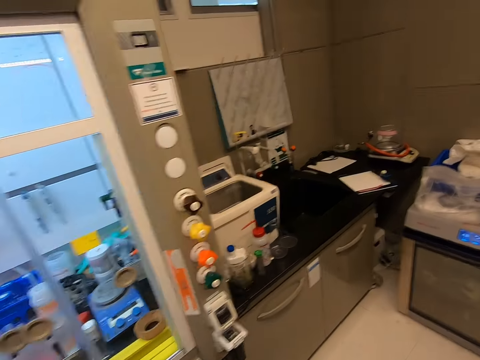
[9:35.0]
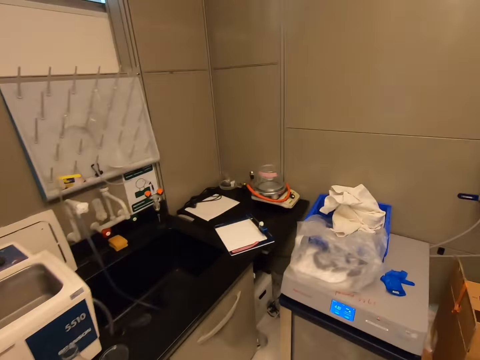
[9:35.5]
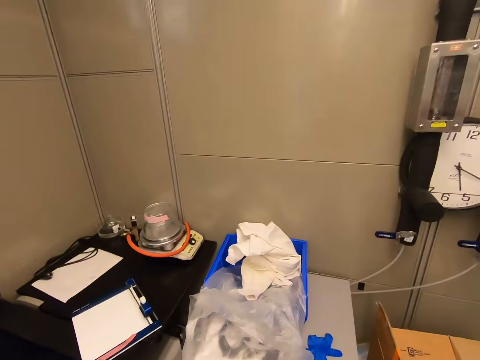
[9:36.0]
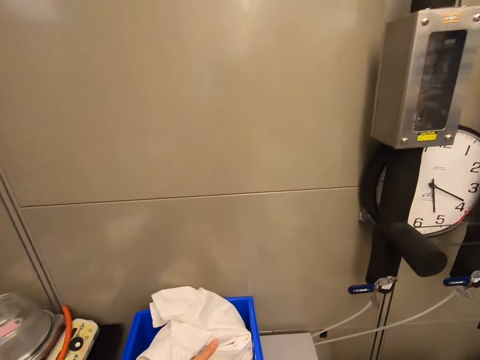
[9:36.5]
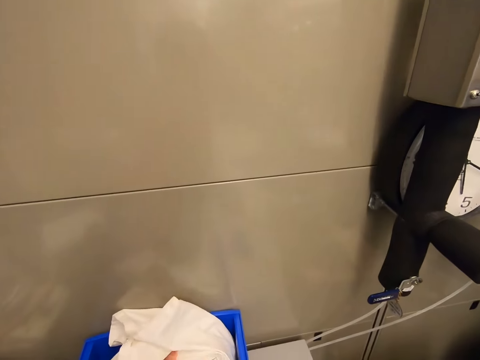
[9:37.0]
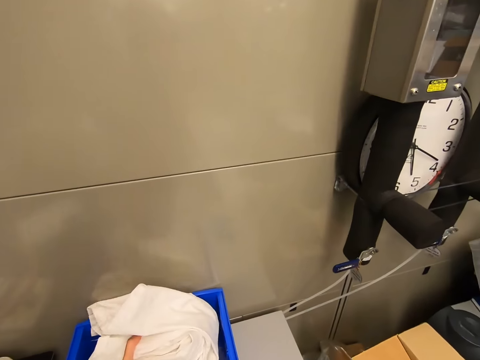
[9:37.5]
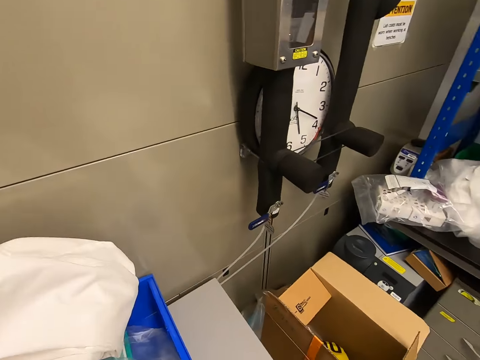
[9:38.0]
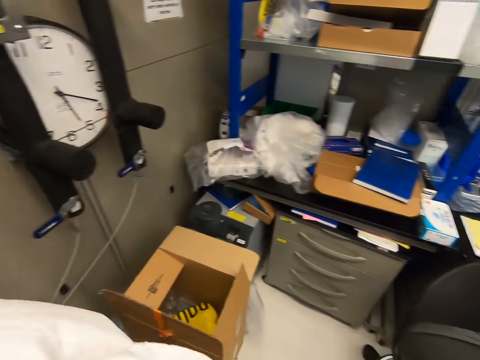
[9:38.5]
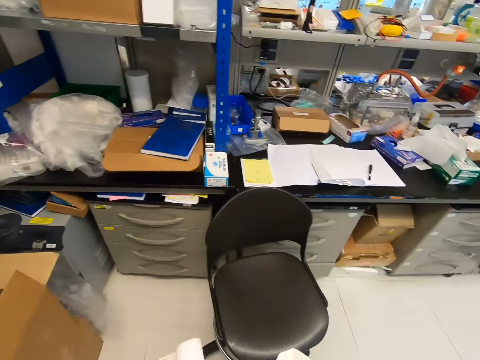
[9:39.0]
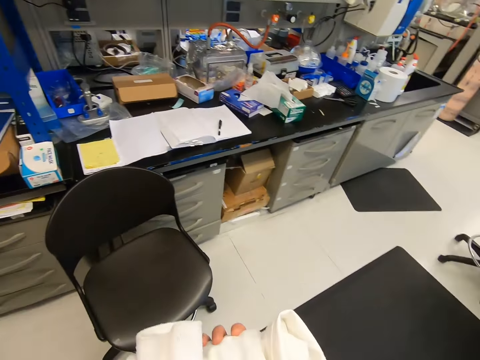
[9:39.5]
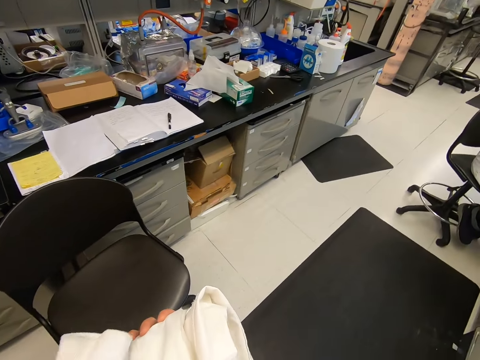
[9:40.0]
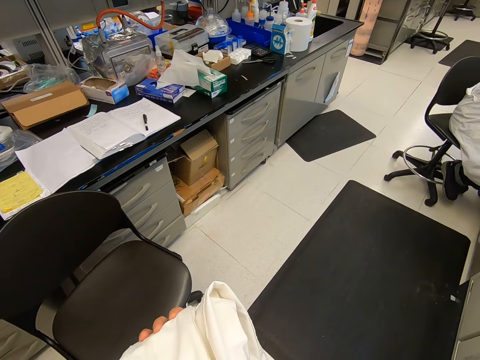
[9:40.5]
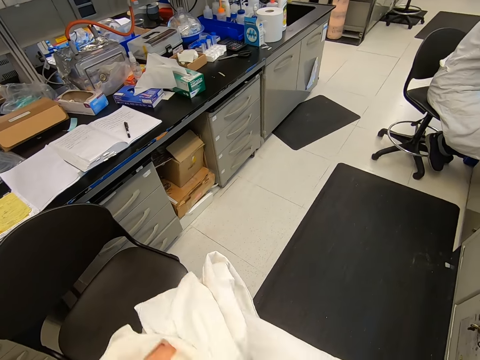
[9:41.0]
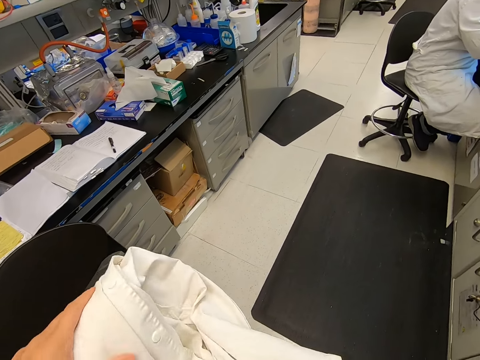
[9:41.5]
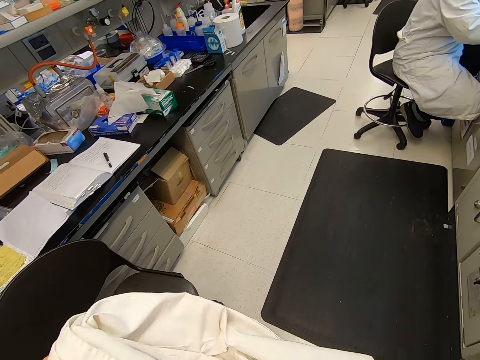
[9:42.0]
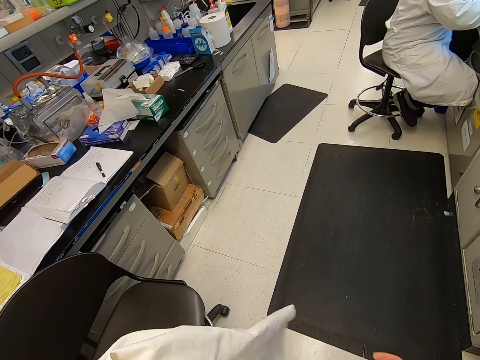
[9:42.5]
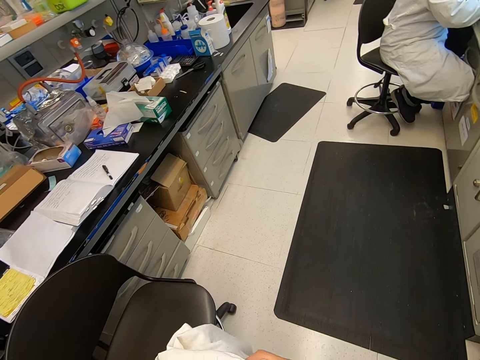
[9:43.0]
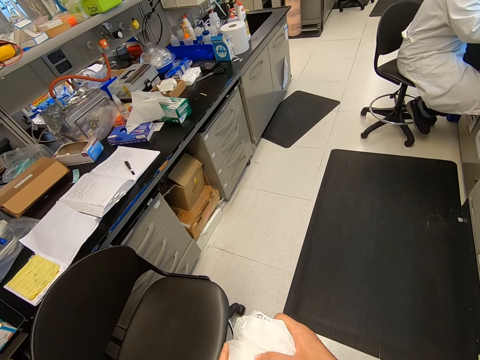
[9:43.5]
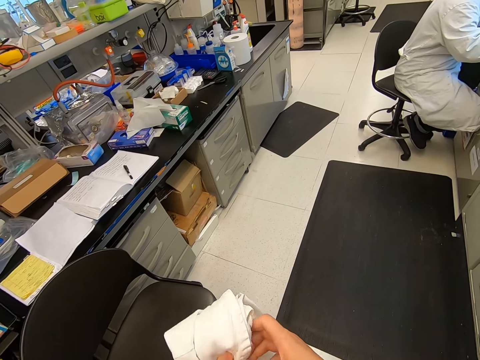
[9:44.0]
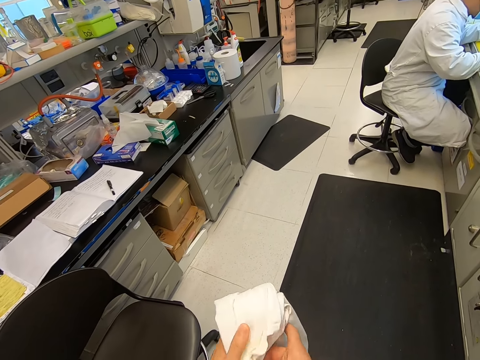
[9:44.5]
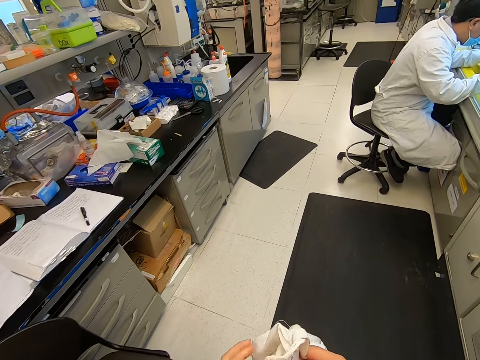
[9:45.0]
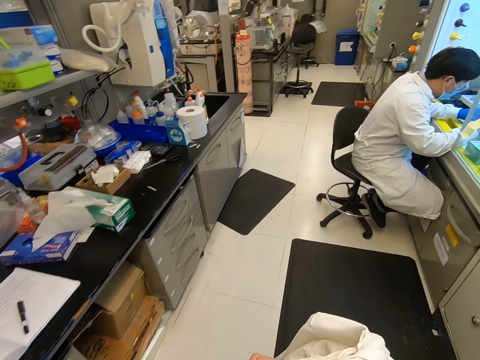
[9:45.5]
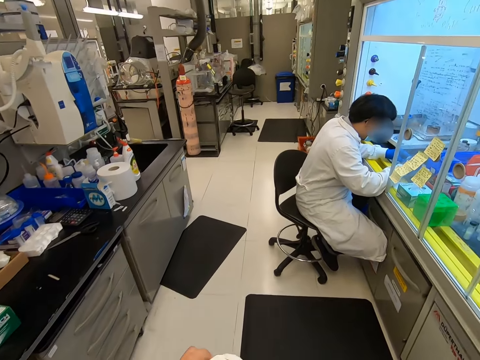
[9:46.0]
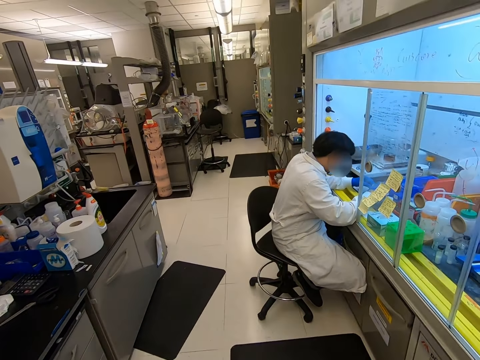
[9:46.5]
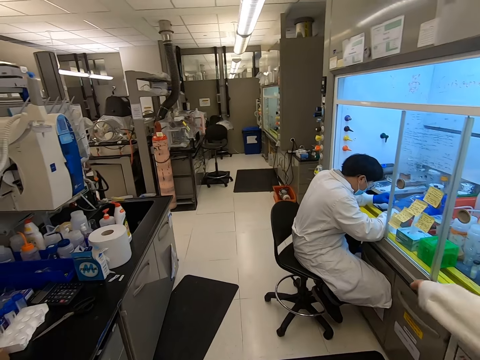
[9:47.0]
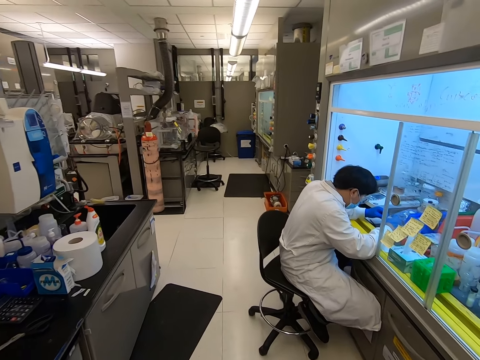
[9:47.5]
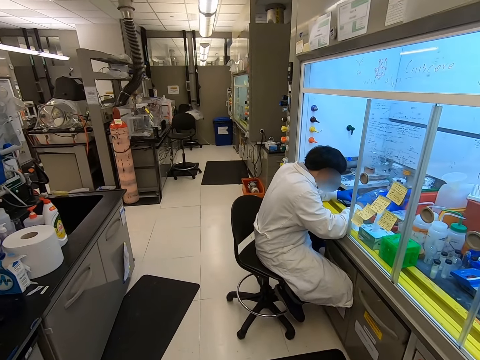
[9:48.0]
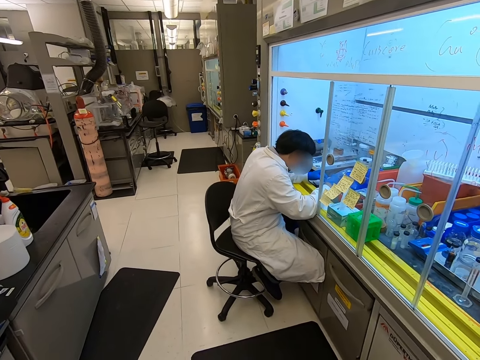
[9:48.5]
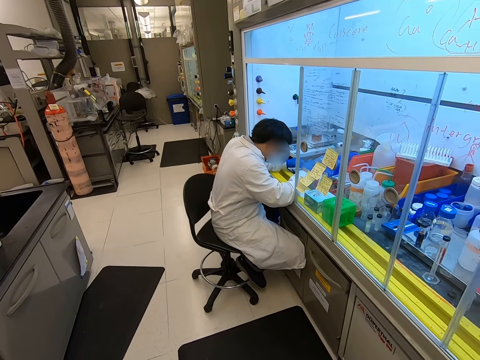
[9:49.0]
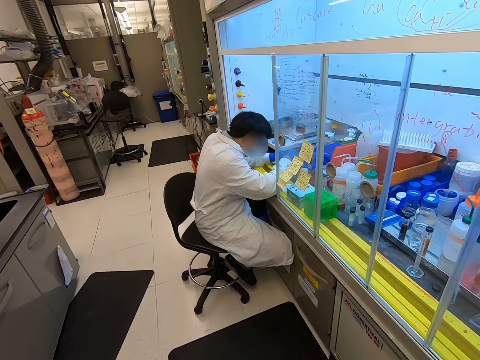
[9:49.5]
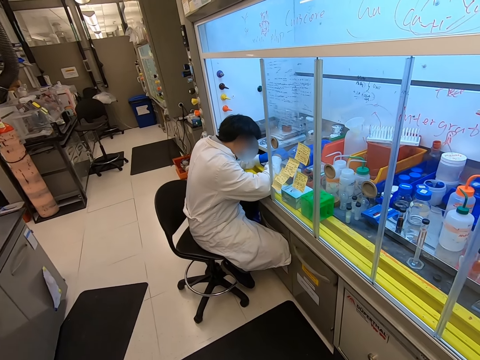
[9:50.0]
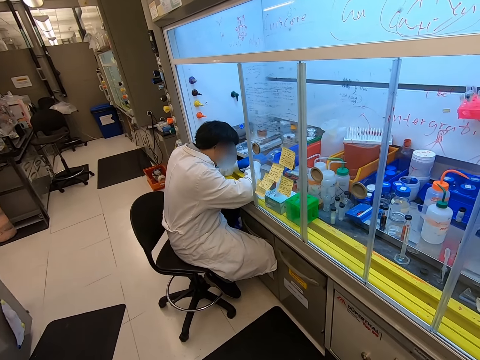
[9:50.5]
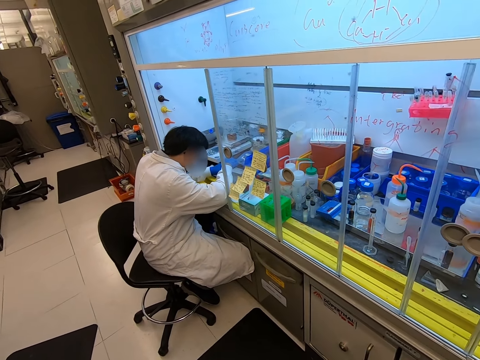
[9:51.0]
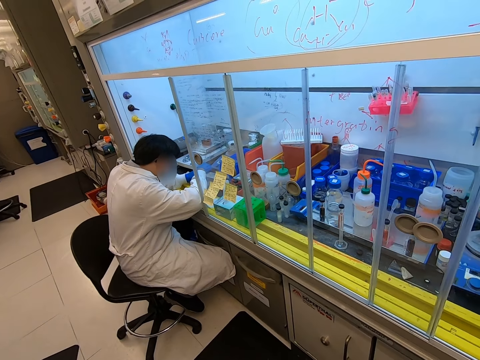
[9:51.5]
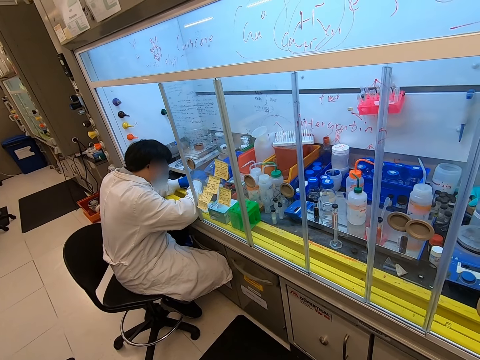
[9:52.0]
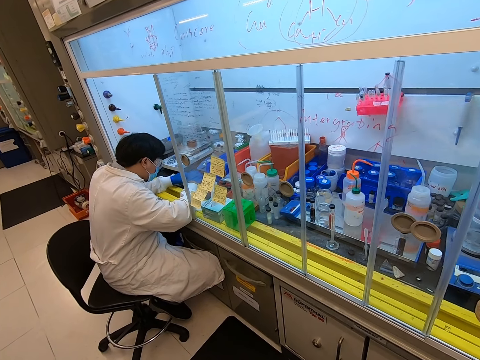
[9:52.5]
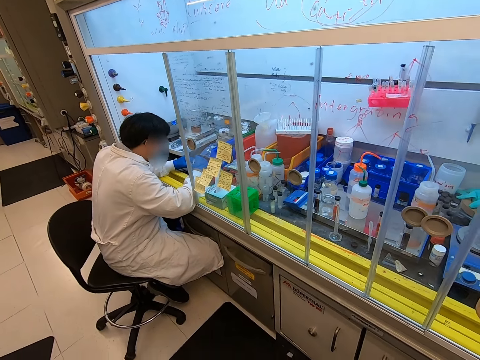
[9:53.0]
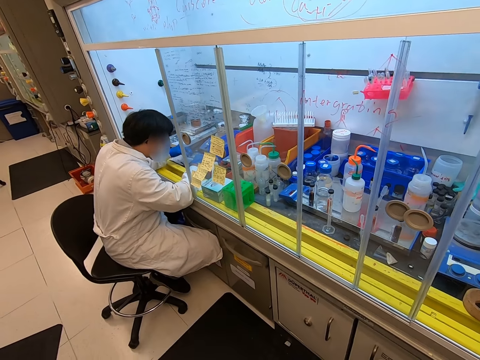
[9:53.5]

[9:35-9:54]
The camera wearer takes a dust coat. They walk in the corridor, unfold the dust coat and put on the dust coat. A man looks at something. The camera wearer looks at the man.

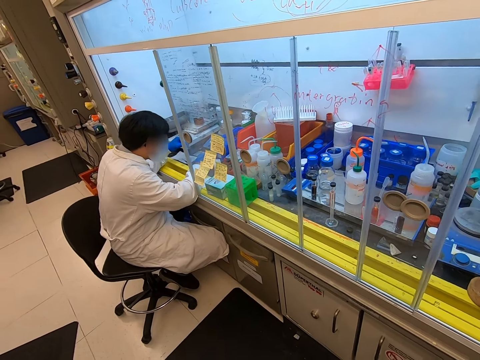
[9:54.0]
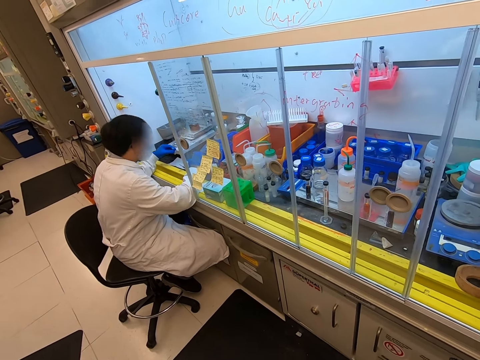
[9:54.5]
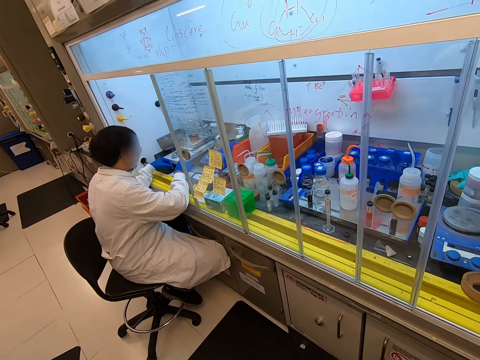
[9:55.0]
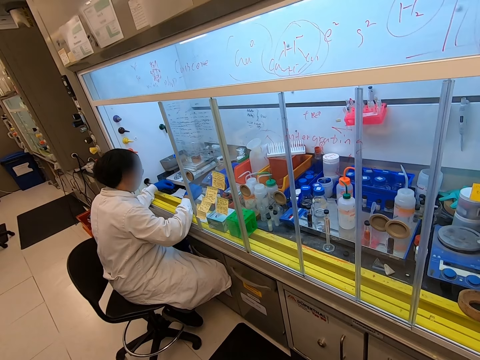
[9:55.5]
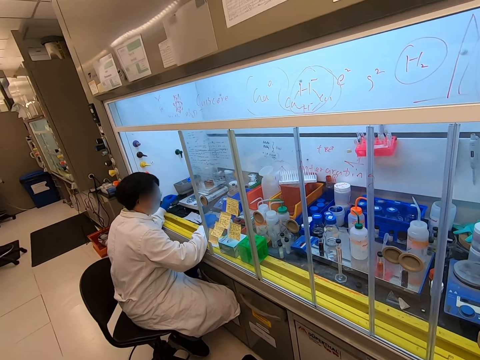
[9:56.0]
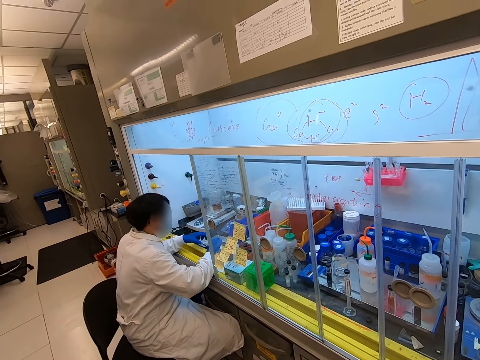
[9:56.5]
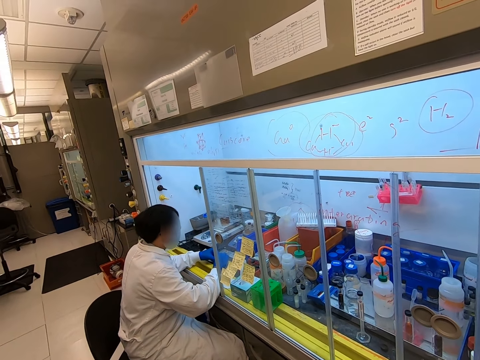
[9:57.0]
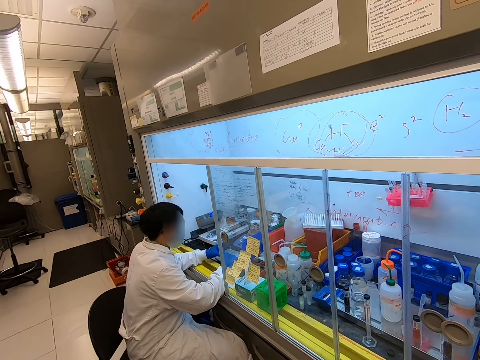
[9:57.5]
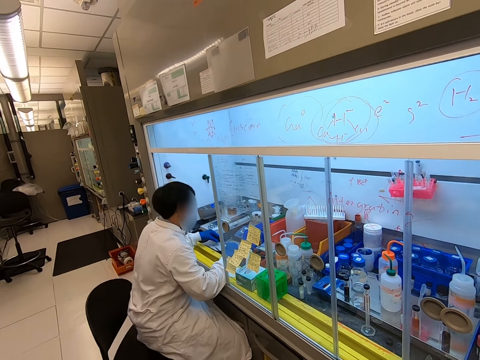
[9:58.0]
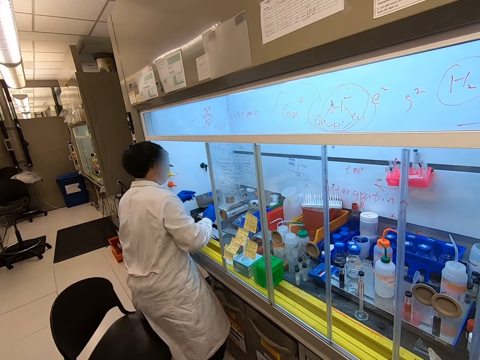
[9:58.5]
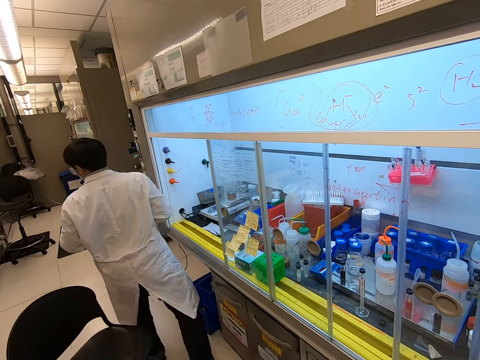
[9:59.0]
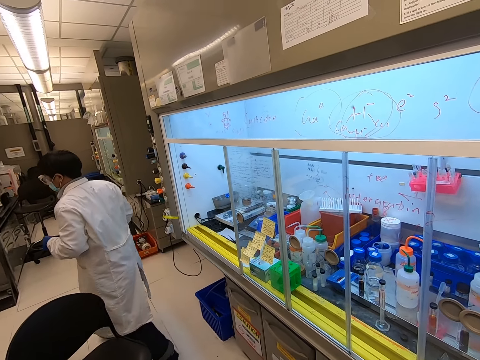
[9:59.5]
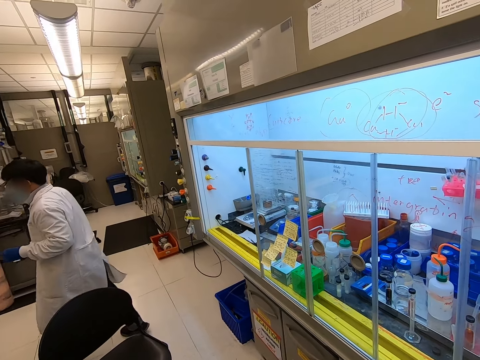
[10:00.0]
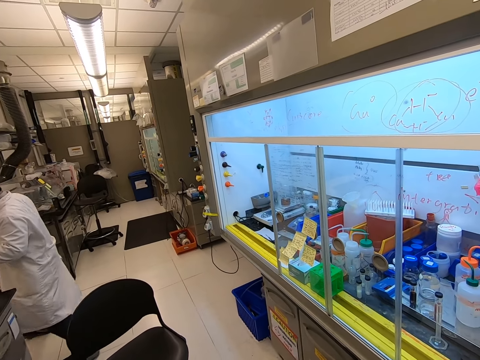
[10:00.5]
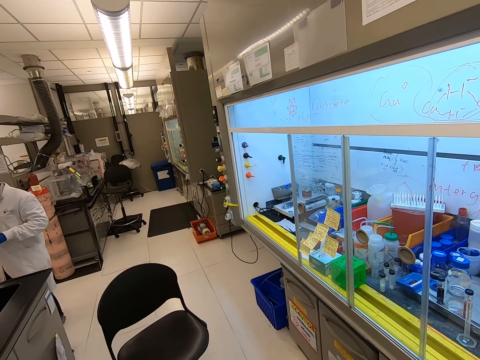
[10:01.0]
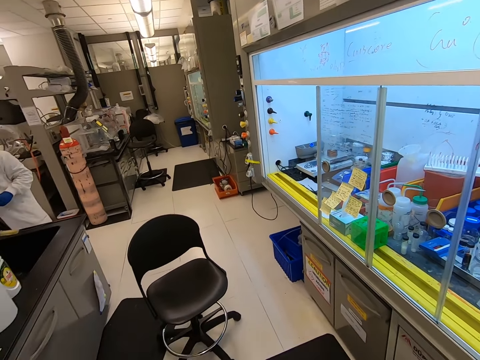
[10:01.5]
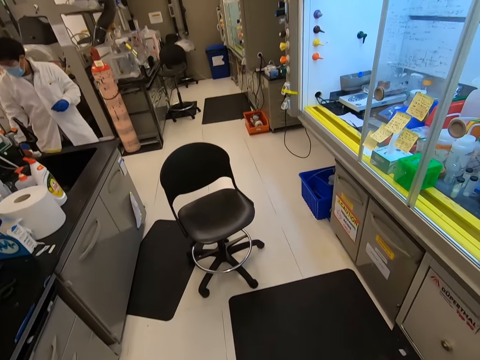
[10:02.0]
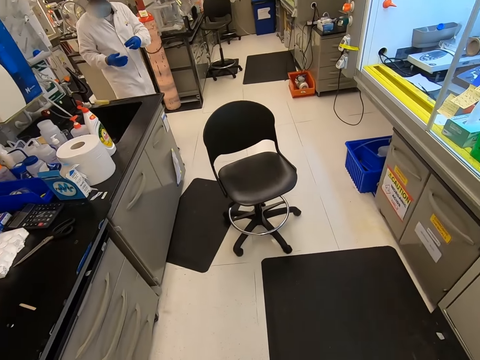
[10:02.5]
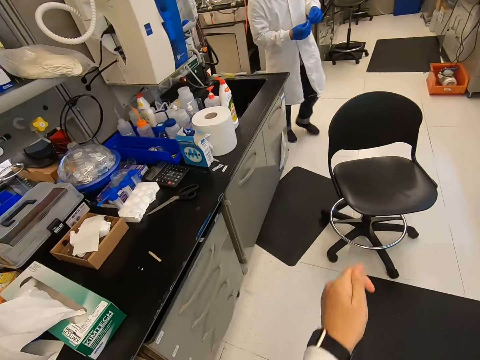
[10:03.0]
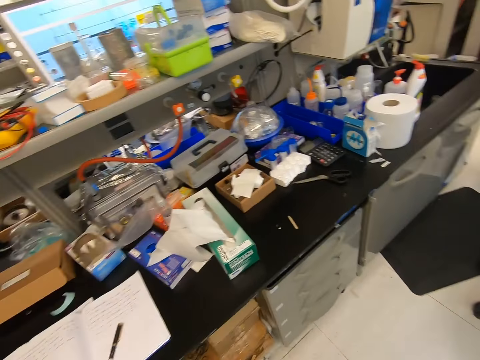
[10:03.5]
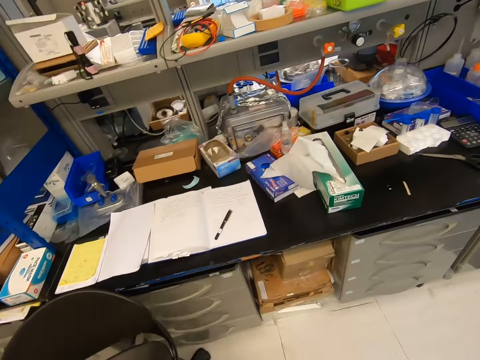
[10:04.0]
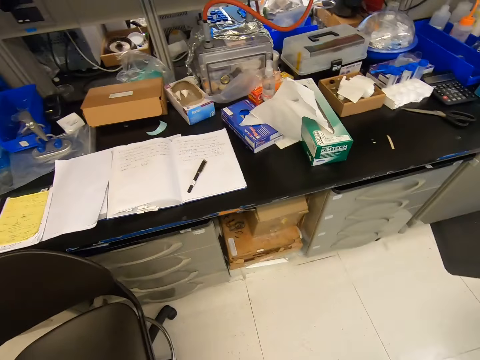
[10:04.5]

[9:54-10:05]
The man stands up and walks away. The camera wearer turns to the shelf. They look around.
